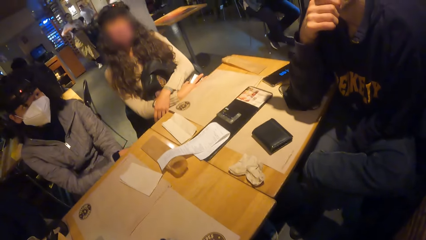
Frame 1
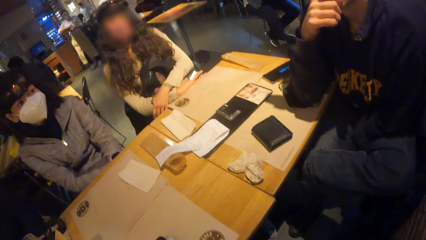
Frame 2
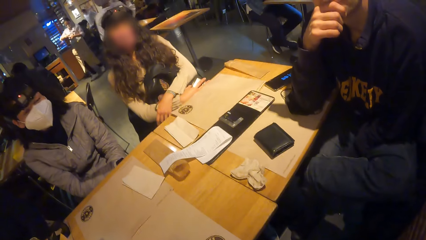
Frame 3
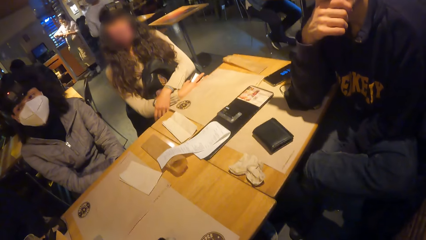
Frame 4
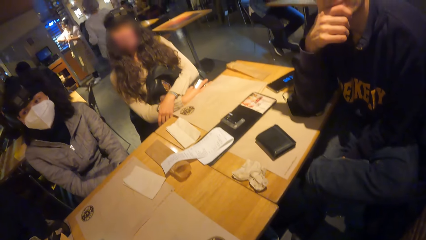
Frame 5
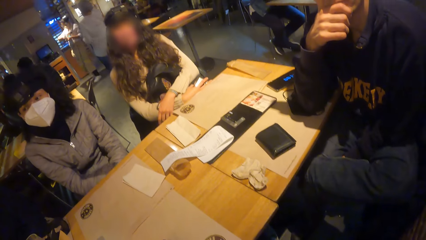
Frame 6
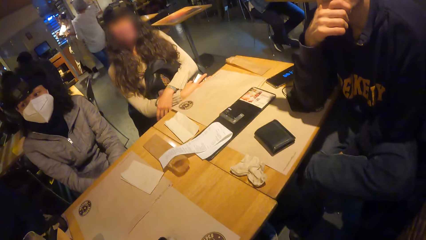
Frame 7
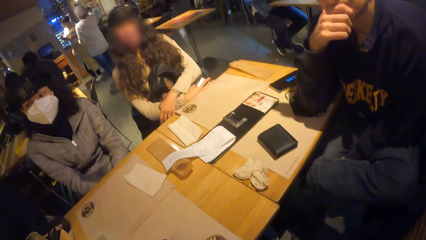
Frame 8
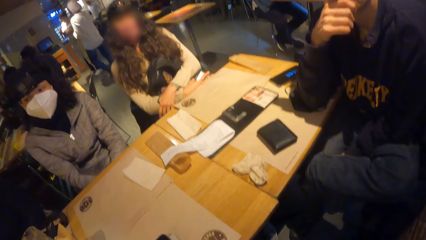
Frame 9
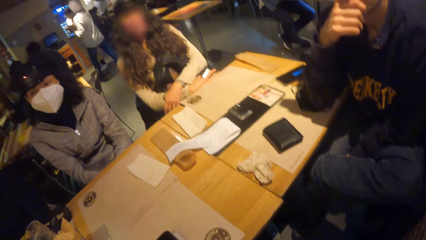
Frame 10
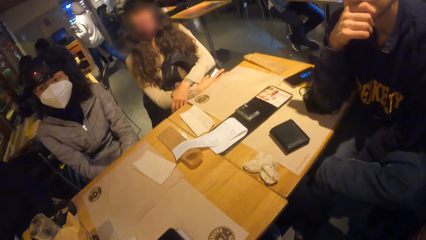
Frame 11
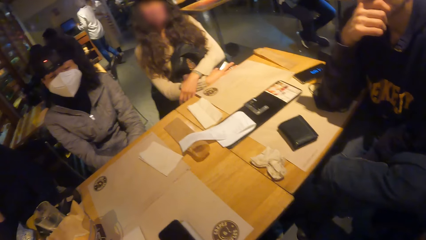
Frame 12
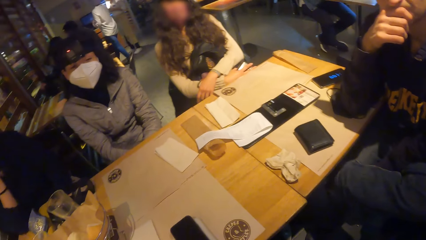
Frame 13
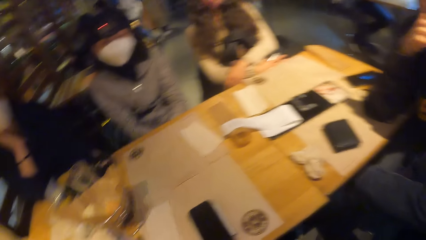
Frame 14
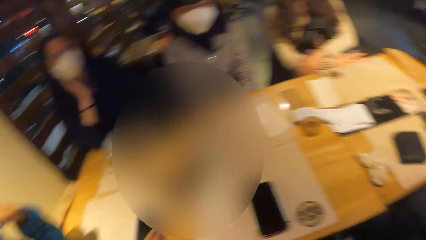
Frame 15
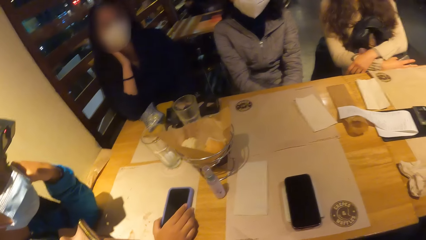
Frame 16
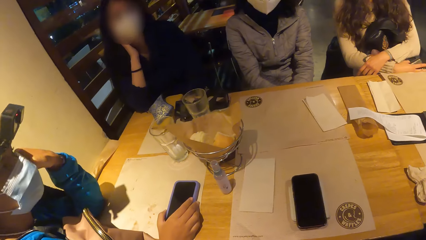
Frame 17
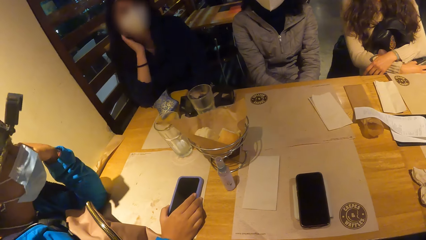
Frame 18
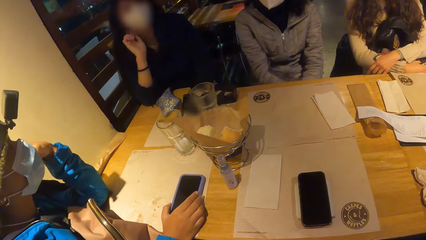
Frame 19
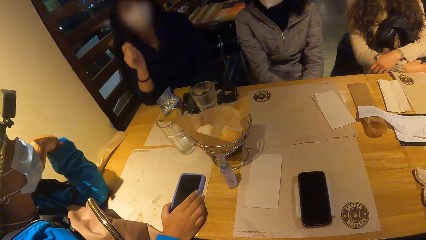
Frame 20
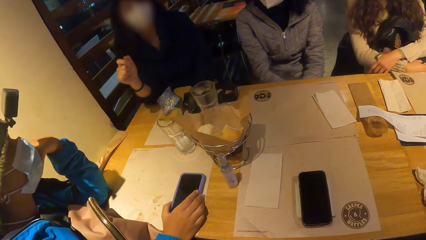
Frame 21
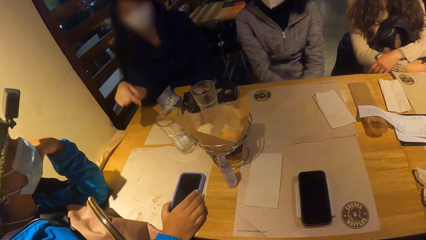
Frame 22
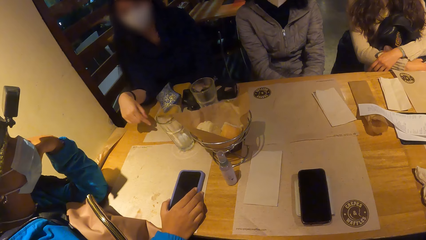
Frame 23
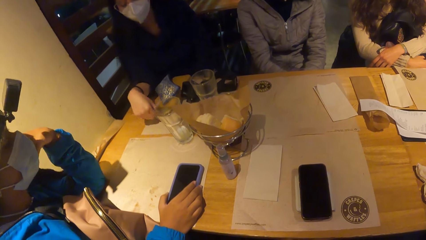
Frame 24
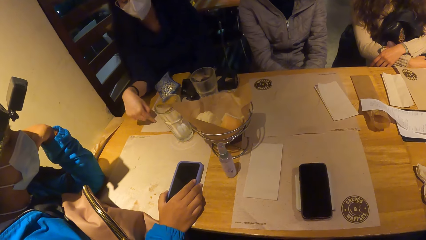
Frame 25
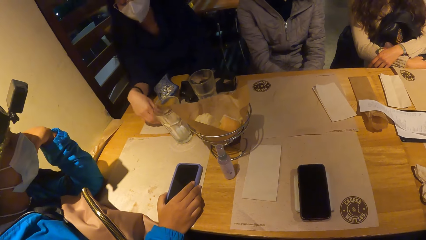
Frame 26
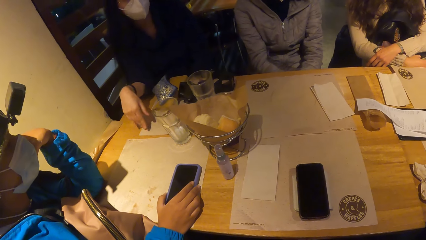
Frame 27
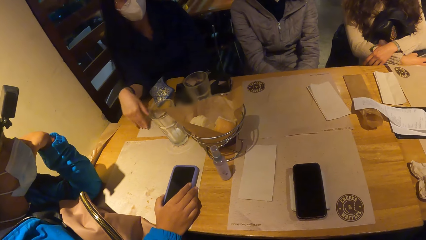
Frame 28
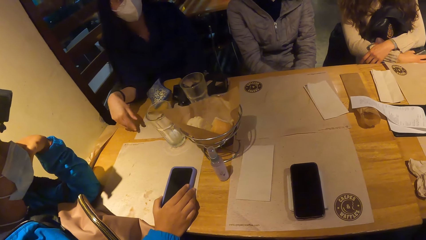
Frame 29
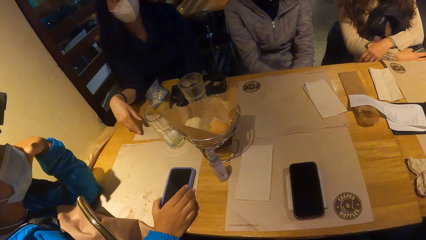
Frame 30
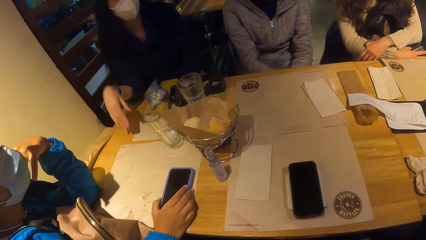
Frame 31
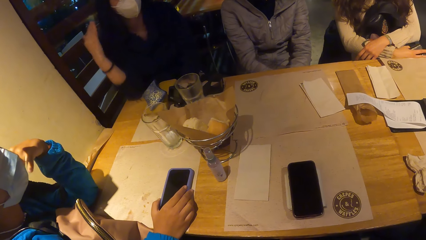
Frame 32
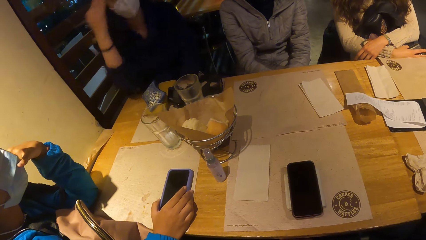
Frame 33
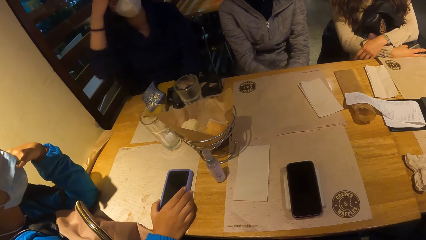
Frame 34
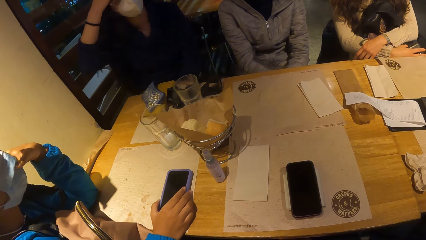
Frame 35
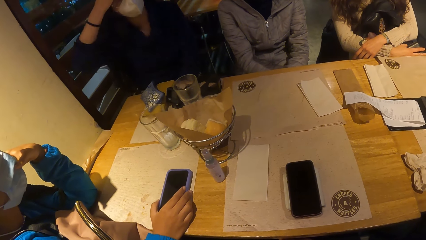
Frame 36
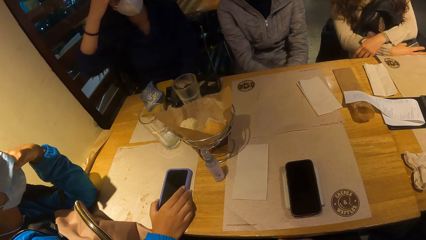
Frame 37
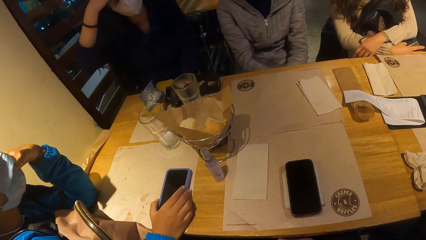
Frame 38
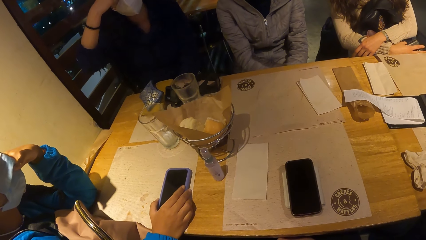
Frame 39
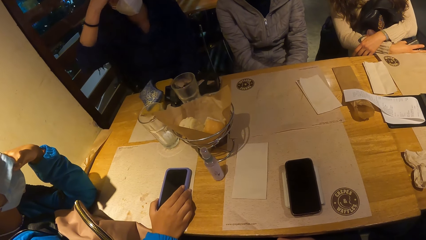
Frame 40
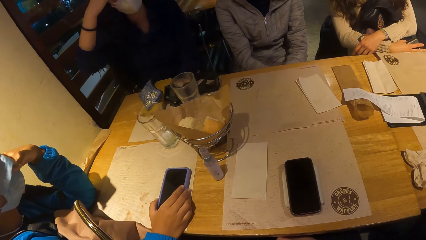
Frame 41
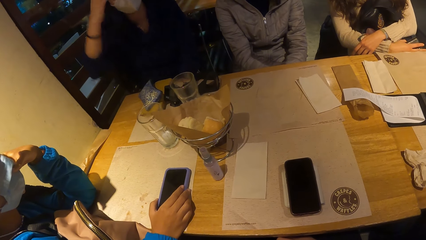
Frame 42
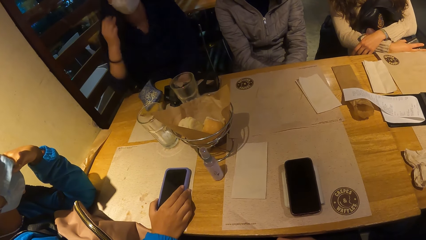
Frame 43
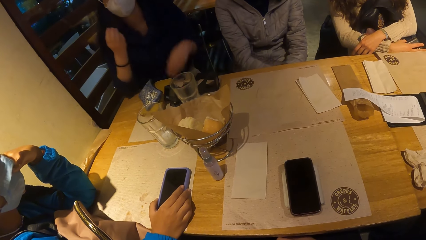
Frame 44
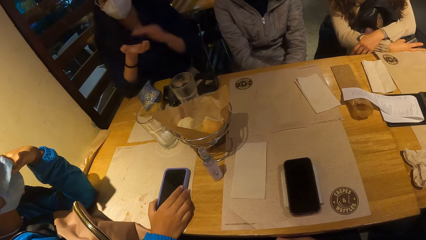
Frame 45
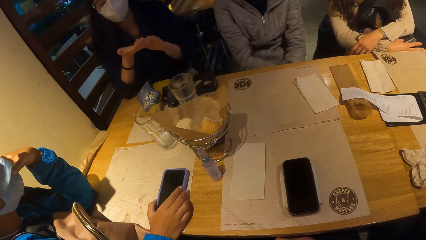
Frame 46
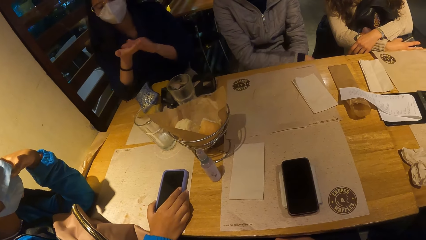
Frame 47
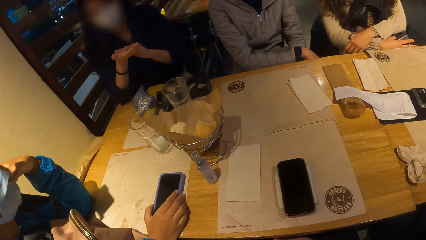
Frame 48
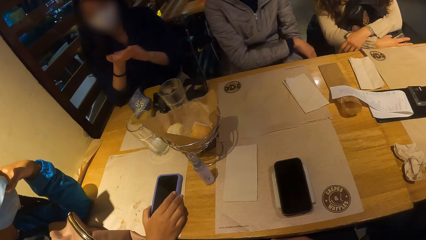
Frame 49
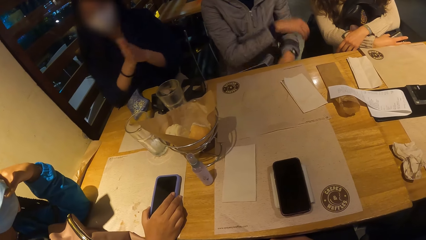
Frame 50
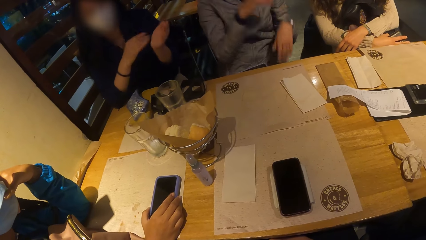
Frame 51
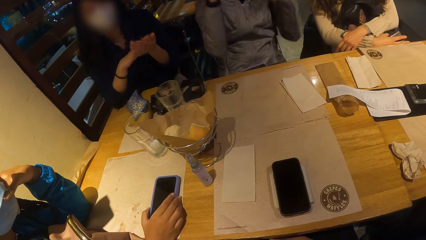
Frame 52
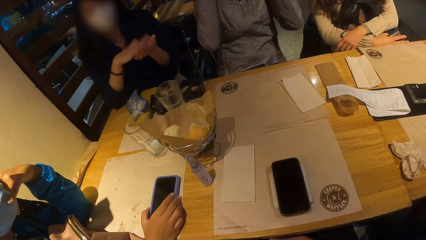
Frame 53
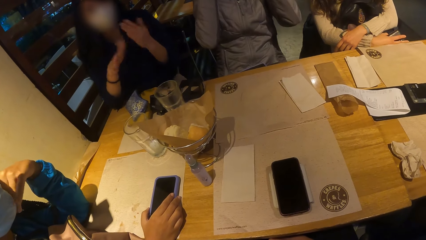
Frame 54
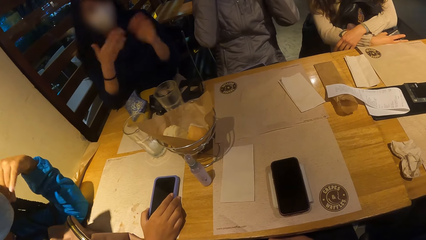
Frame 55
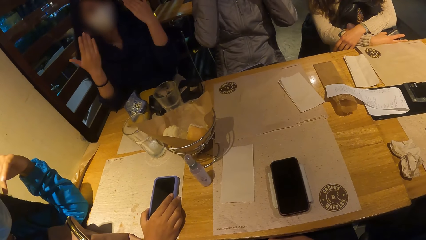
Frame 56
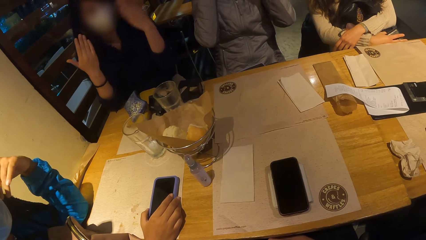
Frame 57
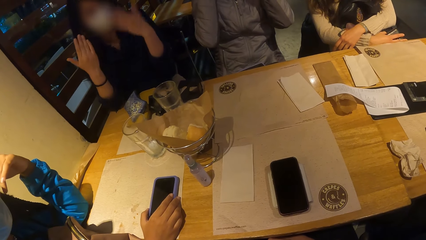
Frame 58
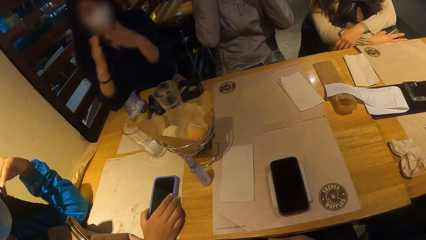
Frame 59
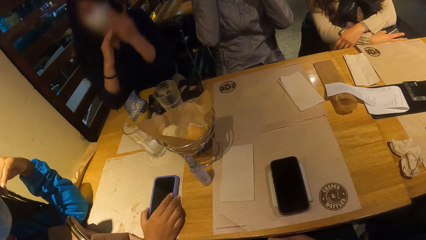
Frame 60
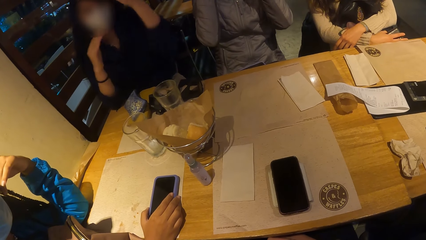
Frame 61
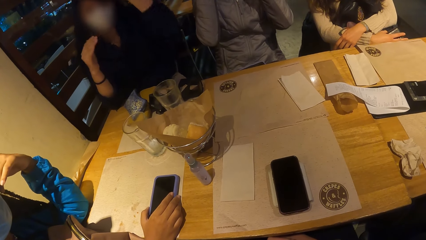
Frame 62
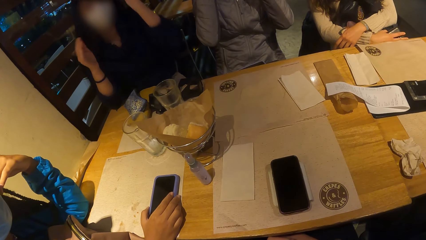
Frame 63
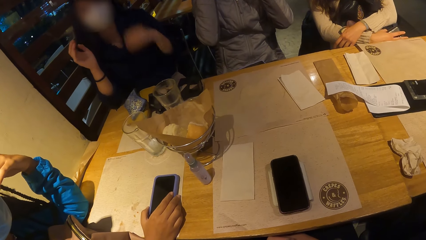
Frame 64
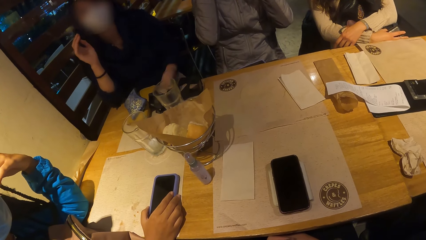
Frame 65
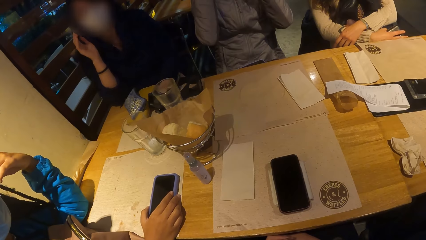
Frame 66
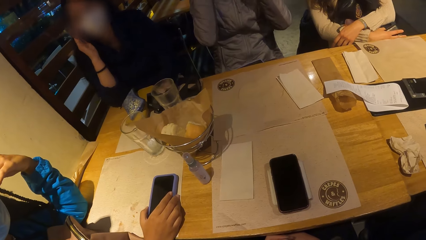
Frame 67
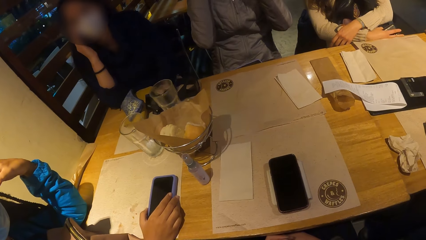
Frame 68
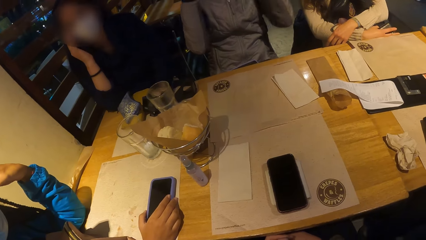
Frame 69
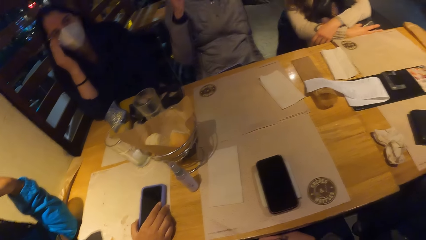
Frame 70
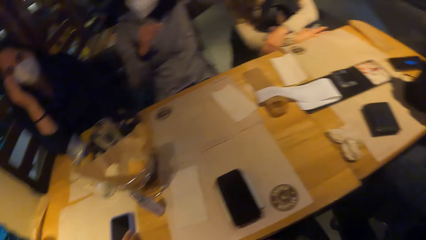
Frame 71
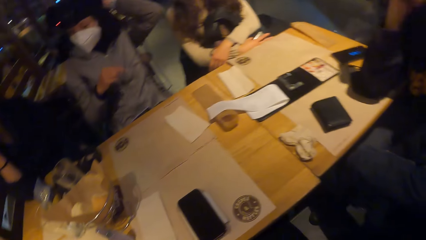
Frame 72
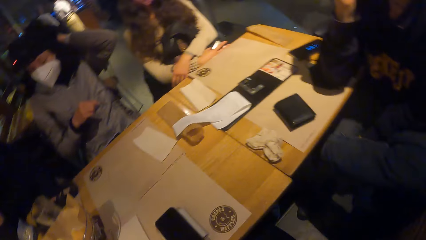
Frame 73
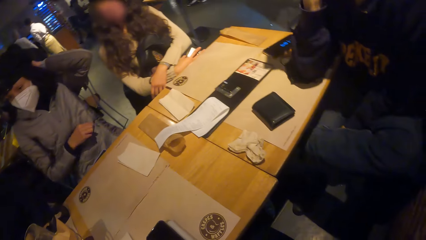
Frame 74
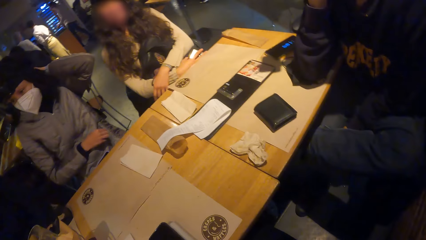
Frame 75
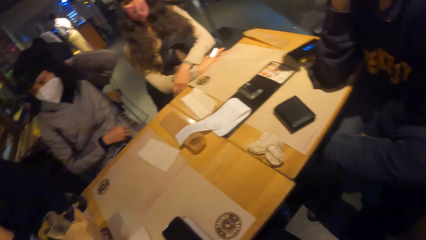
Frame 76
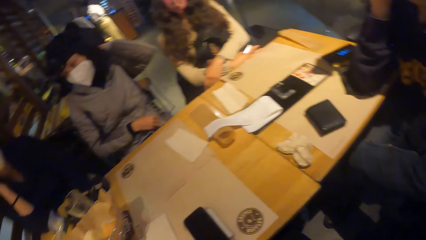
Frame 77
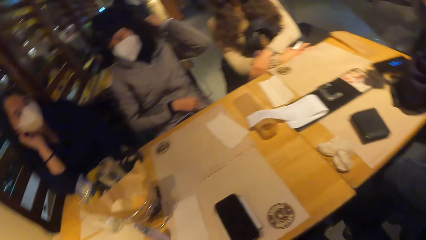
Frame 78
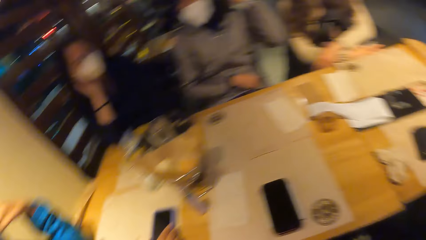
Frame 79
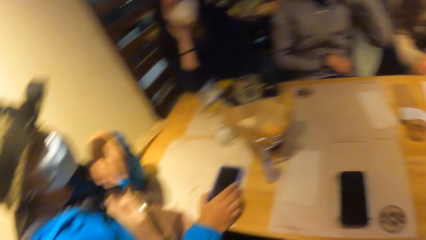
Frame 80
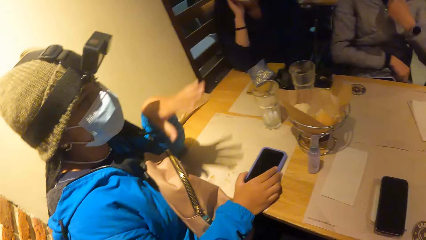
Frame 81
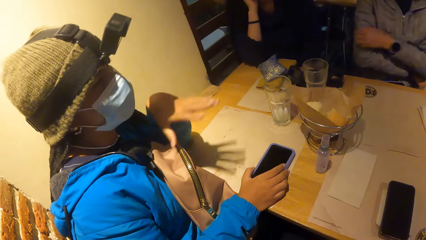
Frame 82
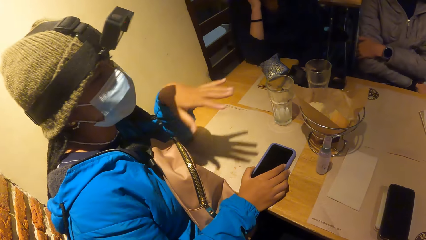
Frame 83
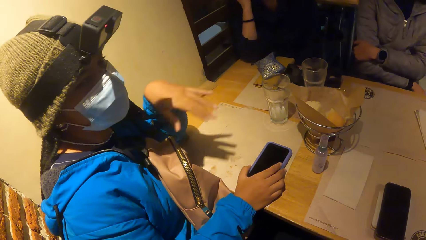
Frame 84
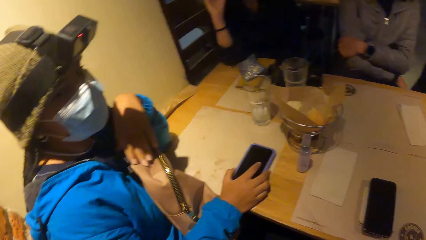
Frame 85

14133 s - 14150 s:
A woman makes gestures with her hands. Another woman makes gestures with her left hand.
